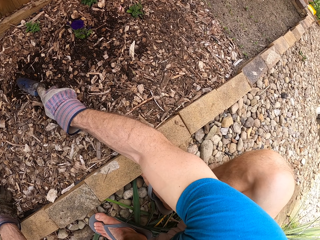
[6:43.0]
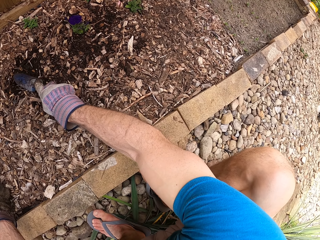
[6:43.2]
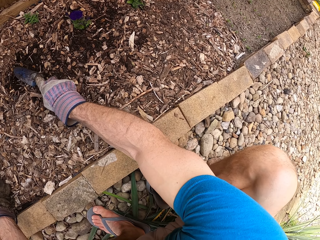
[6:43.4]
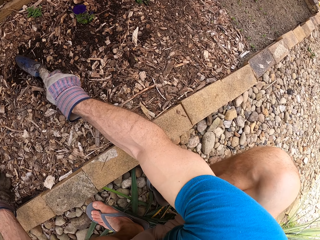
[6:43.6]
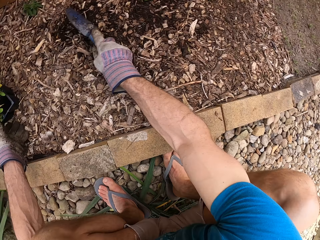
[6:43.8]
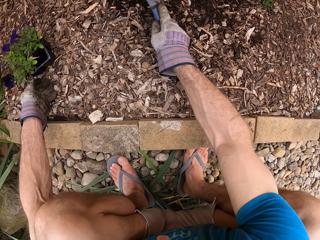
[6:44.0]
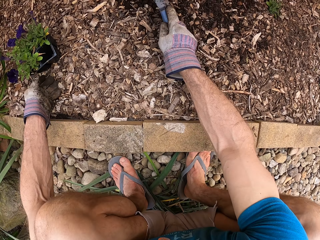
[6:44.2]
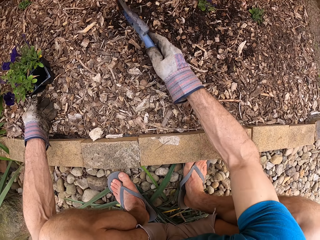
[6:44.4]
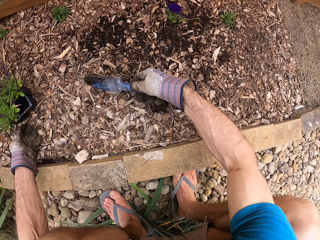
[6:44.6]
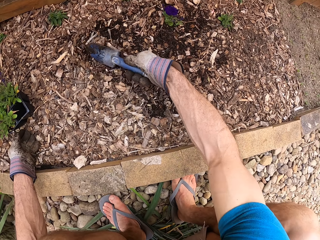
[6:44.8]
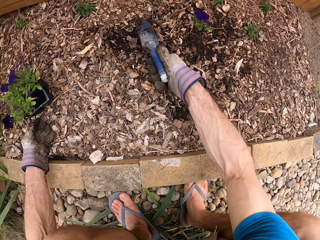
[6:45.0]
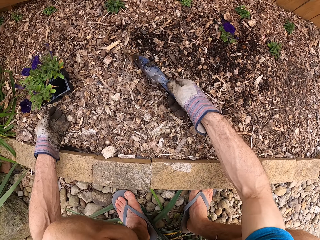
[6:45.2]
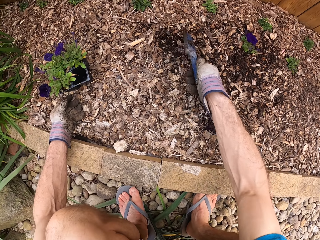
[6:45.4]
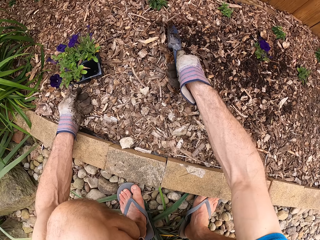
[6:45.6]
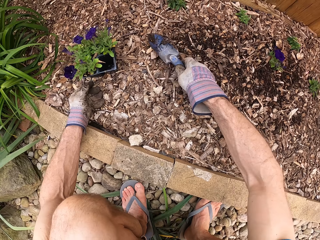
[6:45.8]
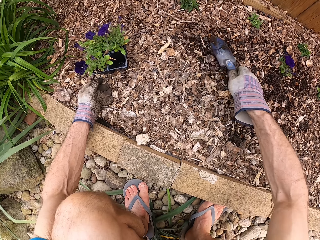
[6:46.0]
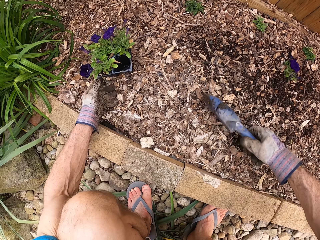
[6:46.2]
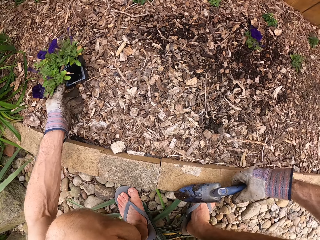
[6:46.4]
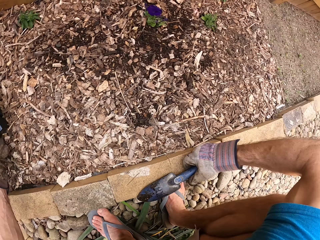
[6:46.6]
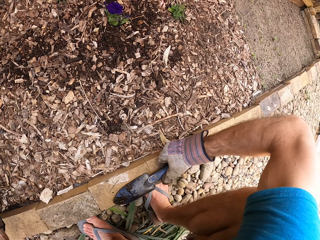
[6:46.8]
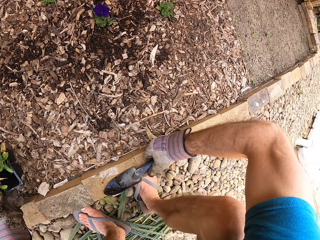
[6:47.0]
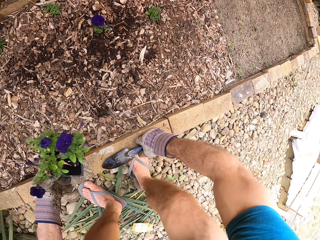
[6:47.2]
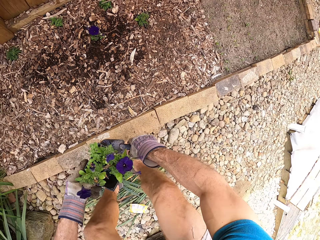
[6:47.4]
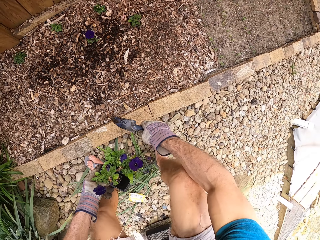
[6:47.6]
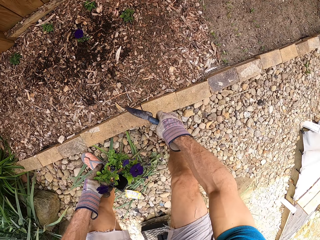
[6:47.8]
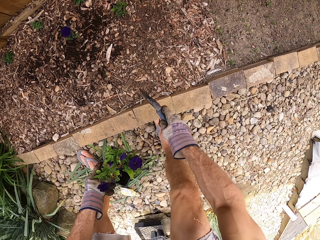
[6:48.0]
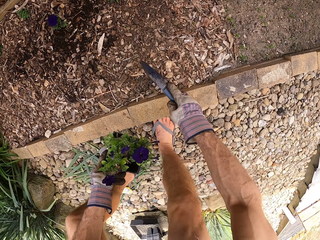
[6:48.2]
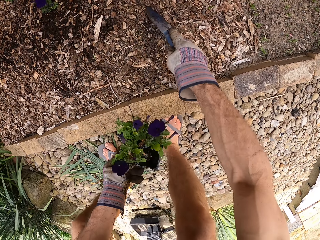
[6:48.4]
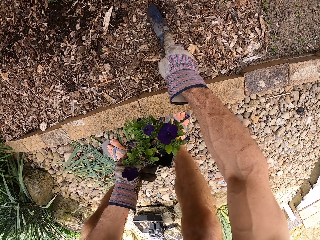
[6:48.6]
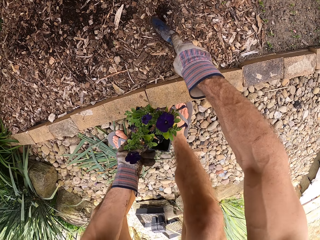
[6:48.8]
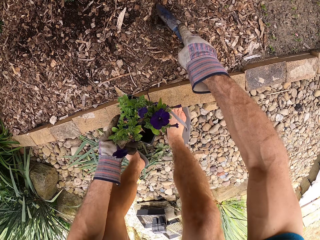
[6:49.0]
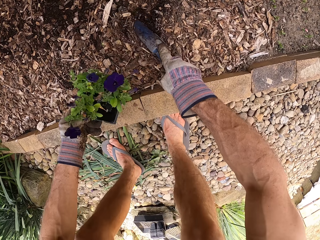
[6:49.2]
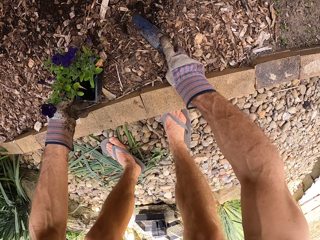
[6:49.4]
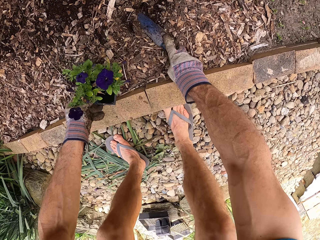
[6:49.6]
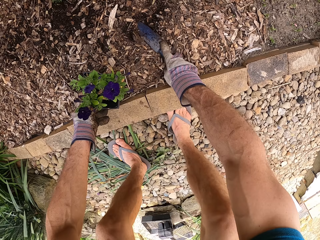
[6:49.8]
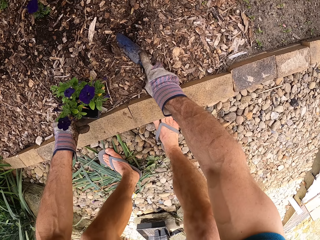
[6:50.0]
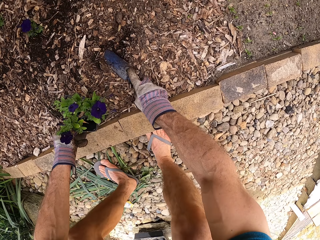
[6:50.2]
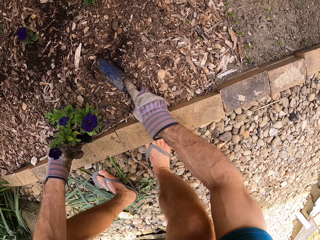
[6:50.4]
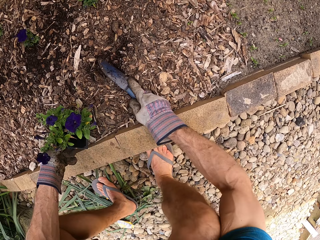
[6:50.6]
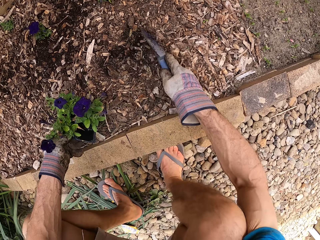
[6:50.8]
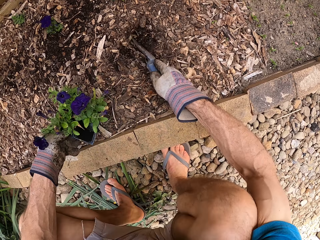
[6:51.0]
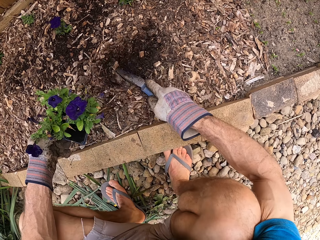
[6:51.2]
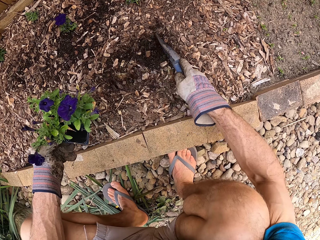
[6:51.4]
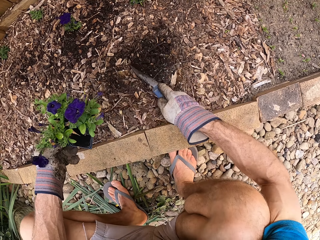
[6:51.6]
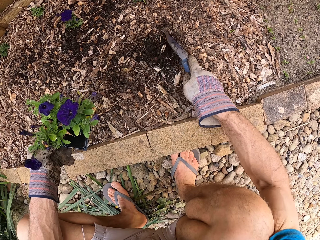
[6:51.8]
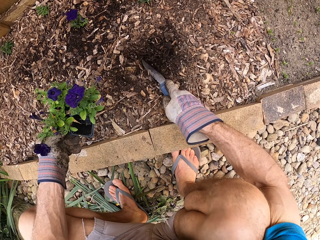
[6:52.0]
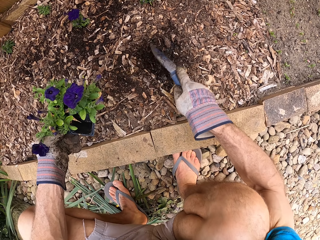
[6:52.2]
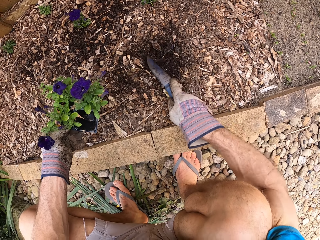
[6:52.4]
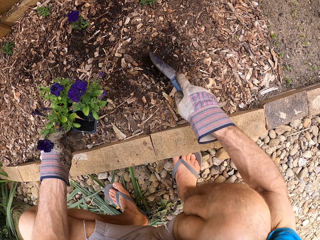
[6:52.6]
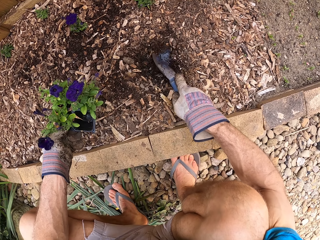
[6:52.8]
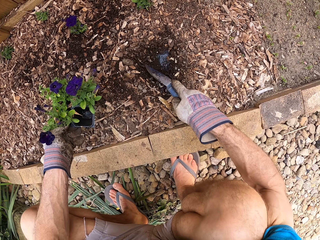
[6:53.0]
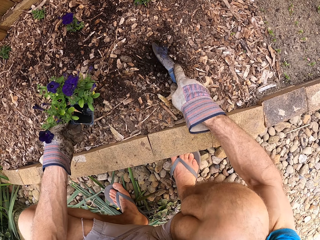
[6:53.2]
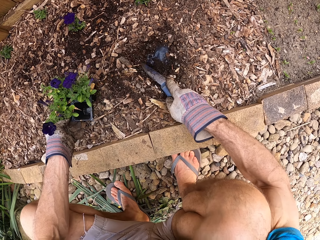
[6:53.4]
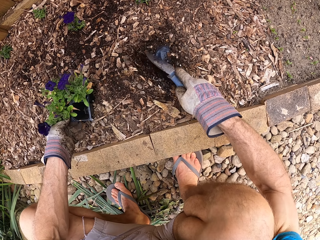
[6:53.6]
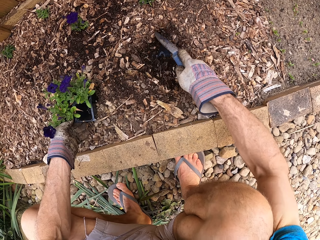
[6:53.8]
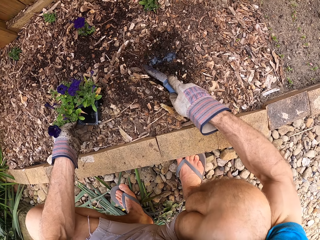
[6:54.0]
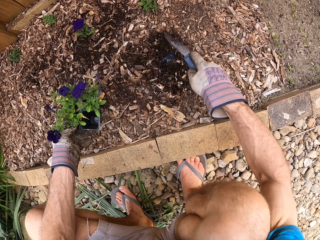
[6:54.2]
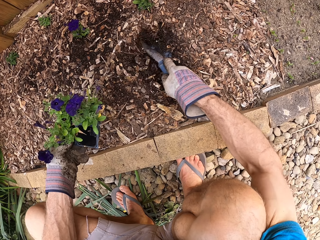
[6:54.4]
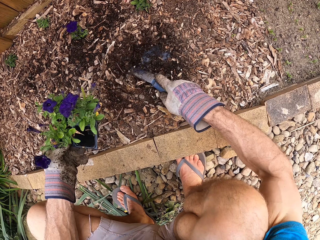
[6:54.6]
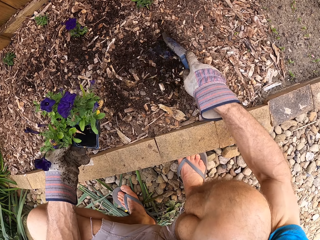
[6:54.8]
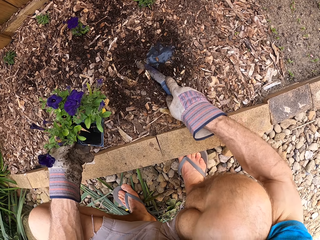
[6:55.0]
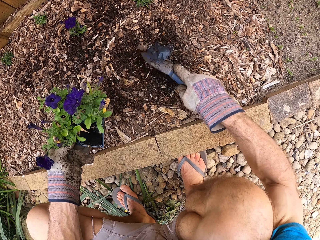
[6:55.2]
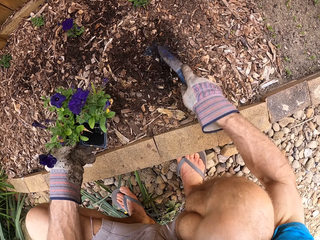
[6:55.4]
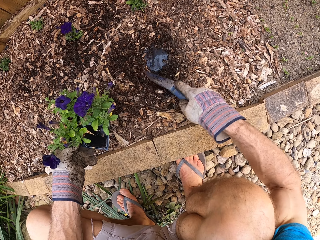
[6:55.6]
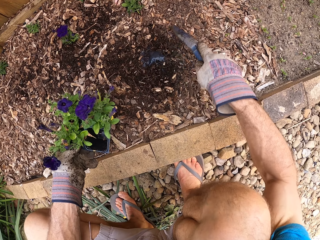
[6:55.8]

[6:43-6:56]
The camera wearer holds a trowel. He spreads the sawdust with the trowel. He picks up a seedling tray. He supports his hand on the brick. He carries the potted plants. He bends. He walks on the path. He moves mulch with the garden trowel. He digs the sawdust with the trowel. He squats. He digs the sawdust with the trowel.

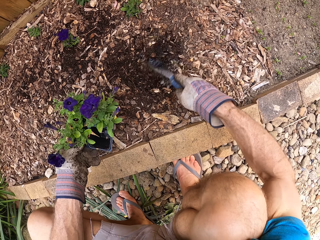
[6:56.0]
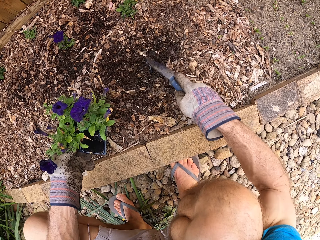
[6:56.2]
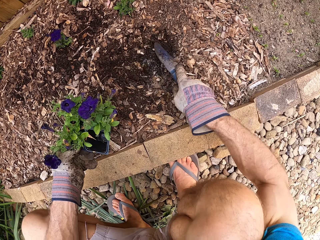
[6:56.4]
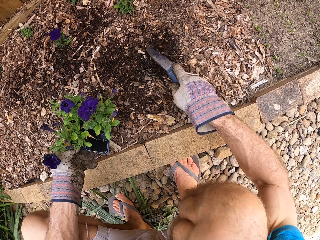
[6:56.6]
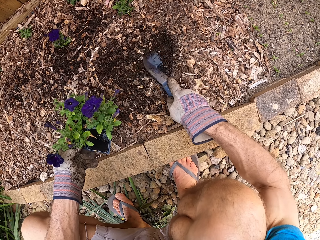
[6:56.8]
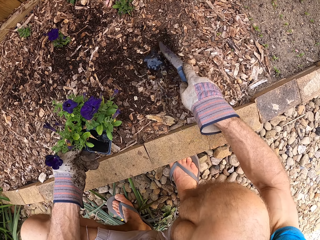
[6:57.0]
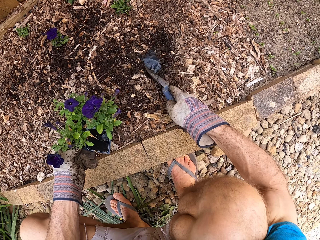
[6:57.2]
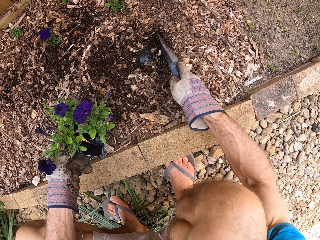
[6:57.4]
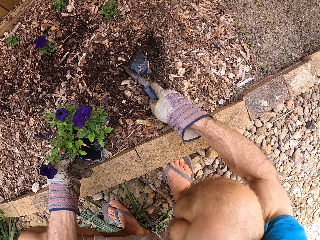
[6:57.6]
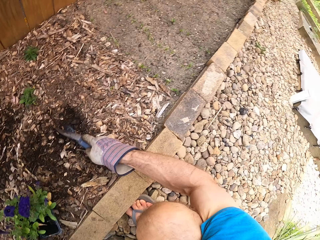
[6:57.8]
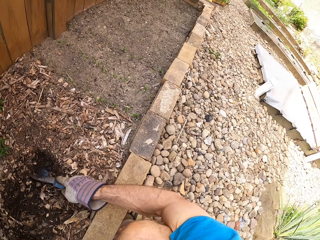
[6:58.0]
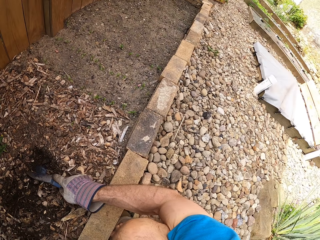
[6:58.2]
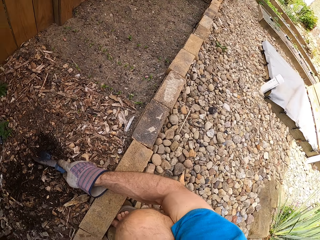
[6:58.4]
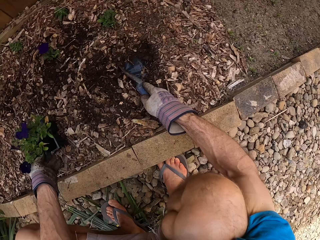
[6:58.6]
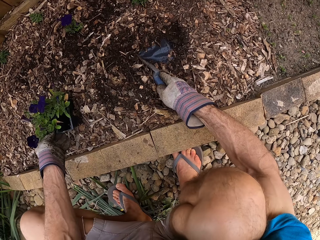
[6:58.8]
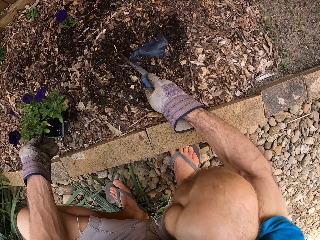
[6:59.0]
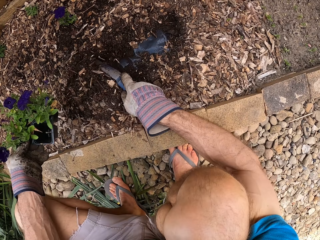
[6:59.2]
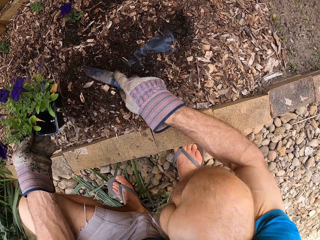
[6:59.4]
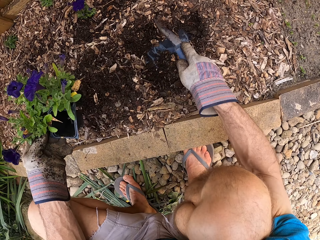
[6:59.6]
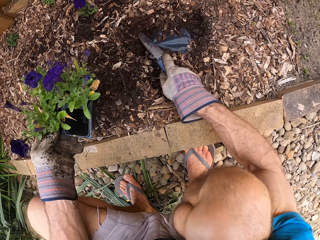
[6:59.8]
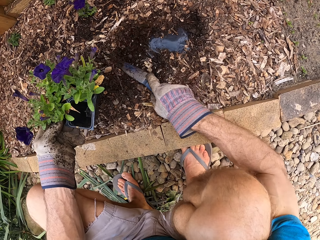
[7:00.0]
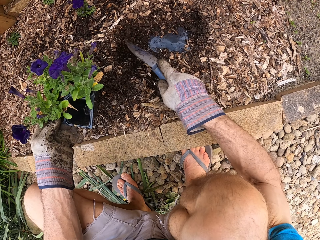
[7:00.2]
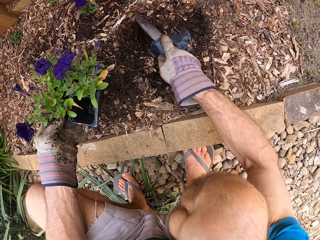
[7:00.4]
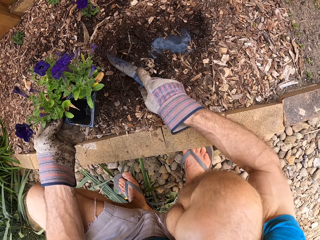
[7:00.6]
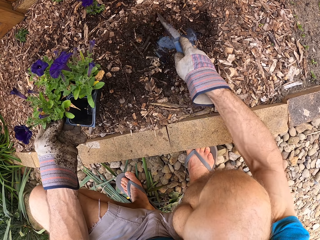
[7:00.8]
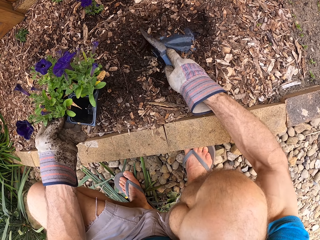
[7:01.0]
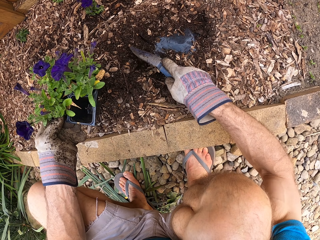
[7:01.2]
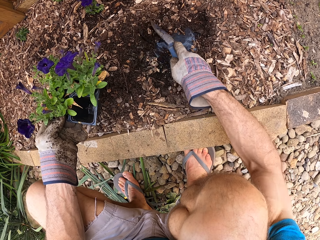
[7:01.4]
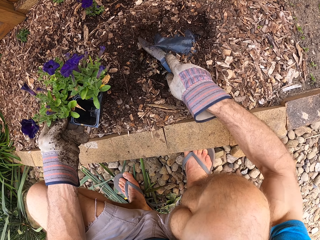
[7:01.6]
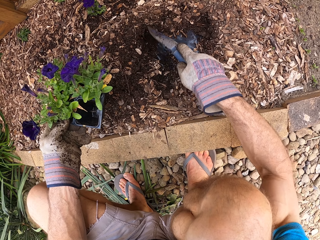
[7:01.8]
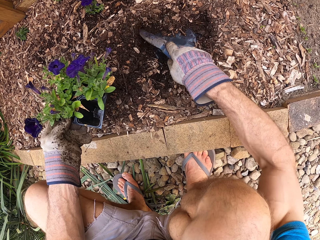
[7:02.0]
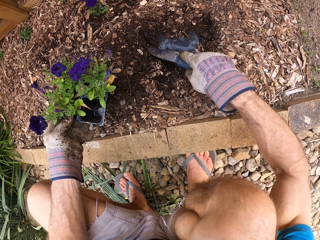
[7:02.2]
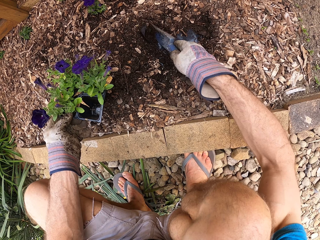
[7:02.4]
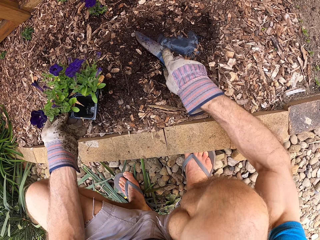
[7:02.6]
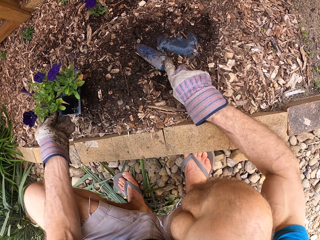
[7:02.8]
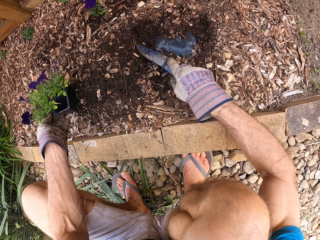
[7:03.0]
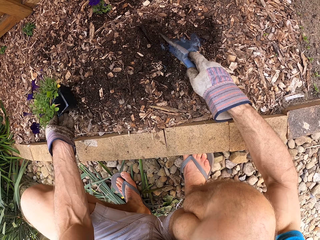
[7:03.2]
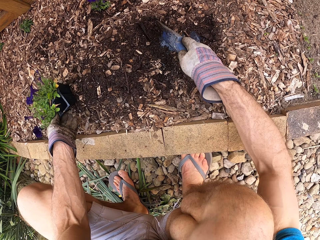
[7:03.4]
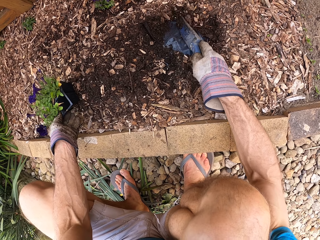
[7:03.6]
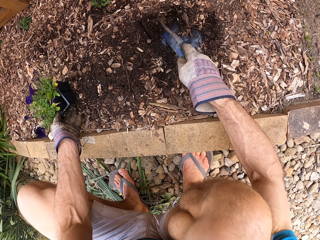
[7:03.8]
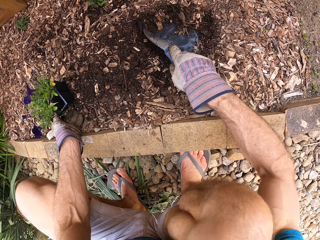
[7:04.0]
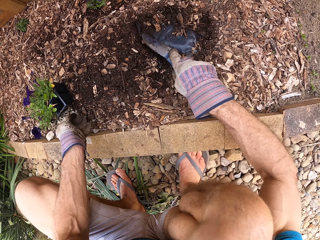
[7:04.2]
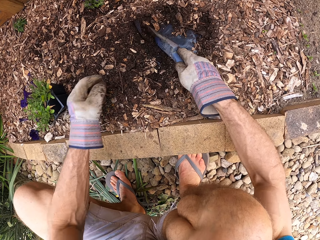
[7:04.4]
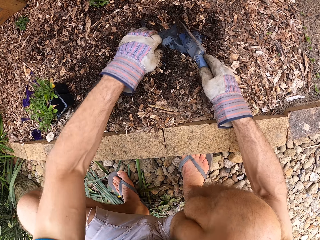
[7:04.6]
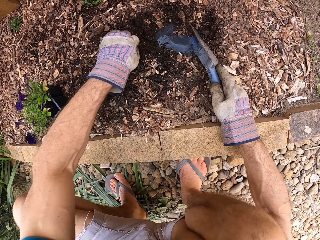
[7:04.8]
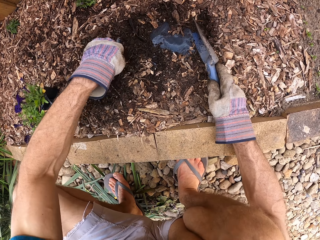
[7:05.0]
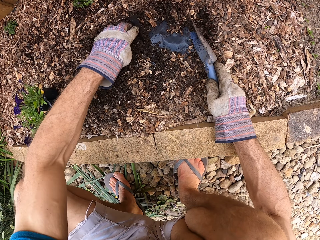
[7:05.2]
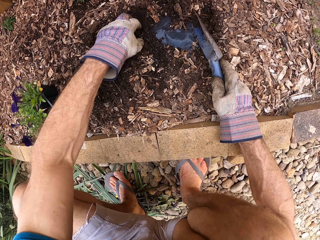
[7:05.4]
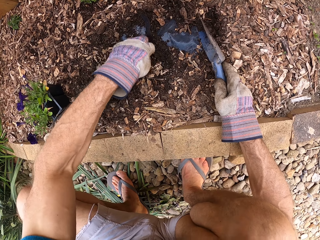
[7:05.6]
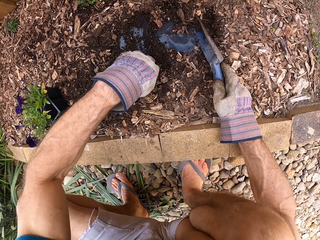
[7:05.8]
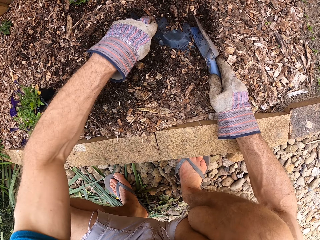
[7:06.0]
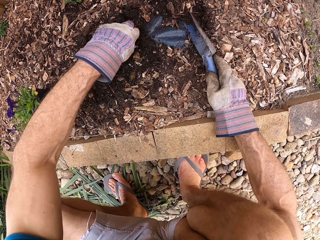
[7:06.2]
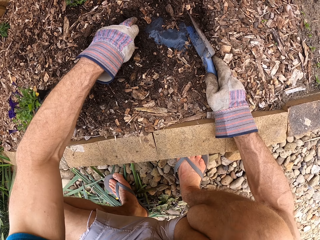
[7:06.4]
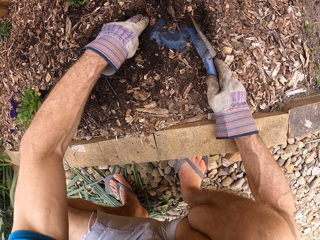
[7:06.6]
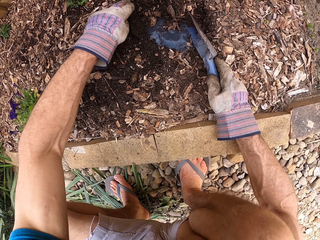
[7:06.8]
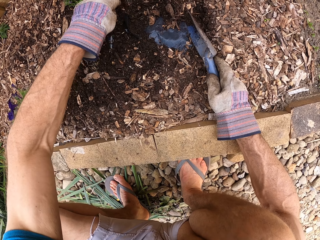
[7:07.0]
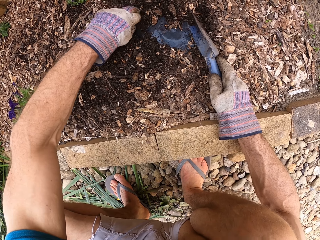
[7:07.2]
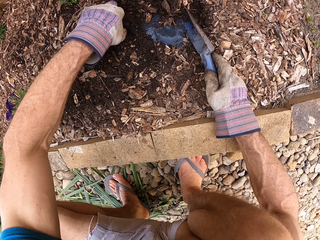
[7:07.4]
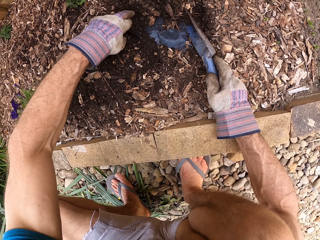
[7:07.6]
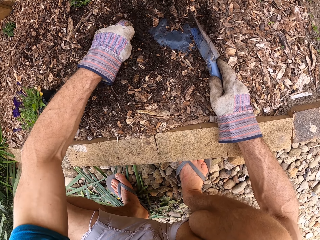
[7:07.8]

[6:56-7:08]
The camera wearer turns. He pushes the sawdust aside with a trowel. He puts a seedling tray on the sawdust. He digs the sawdust with his hand. He moves soil with the hand.
